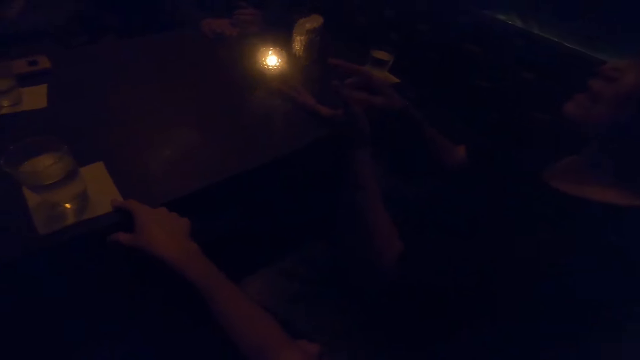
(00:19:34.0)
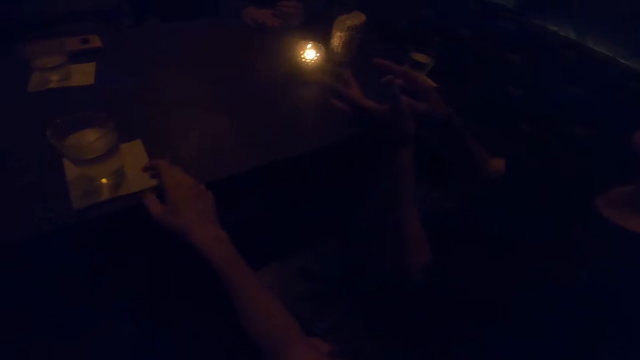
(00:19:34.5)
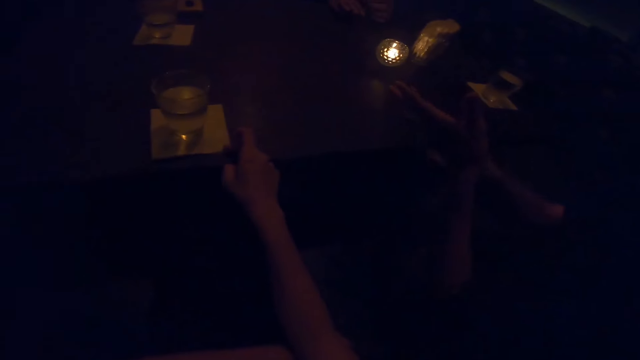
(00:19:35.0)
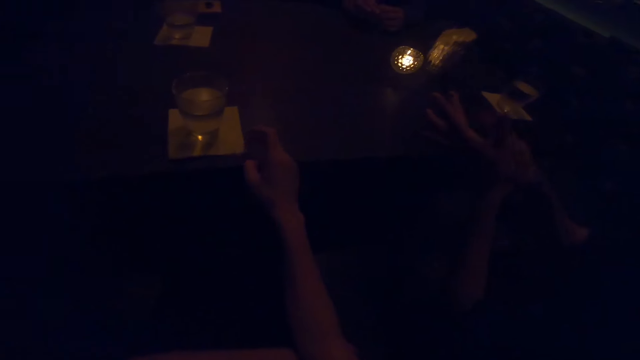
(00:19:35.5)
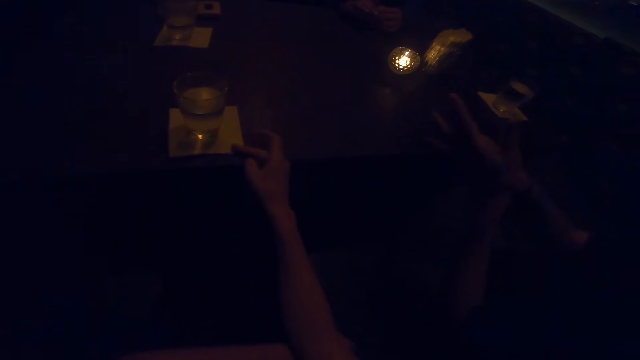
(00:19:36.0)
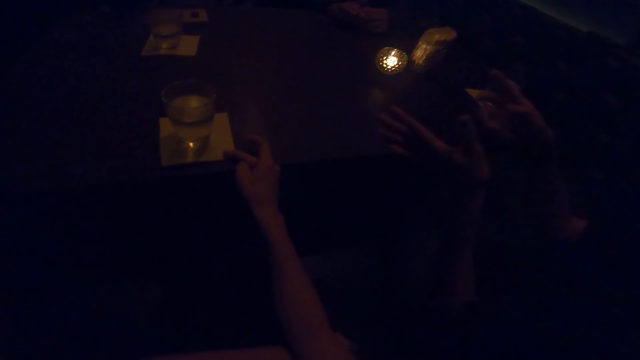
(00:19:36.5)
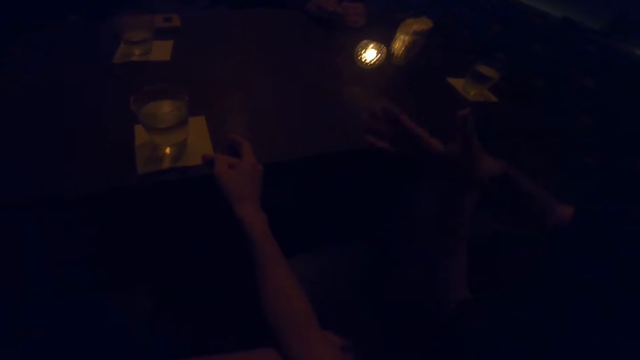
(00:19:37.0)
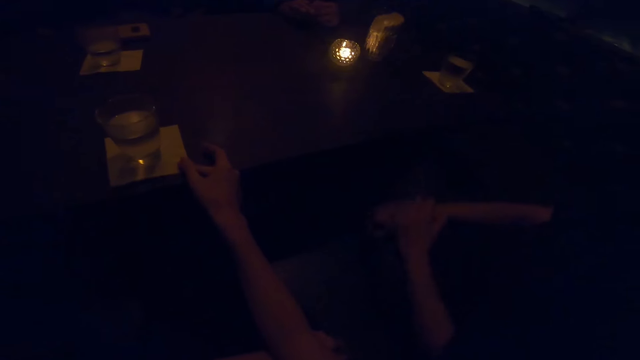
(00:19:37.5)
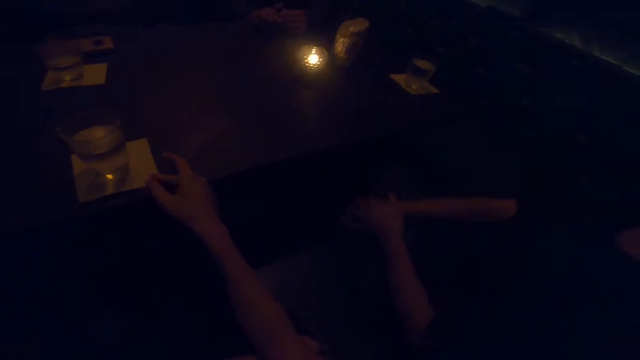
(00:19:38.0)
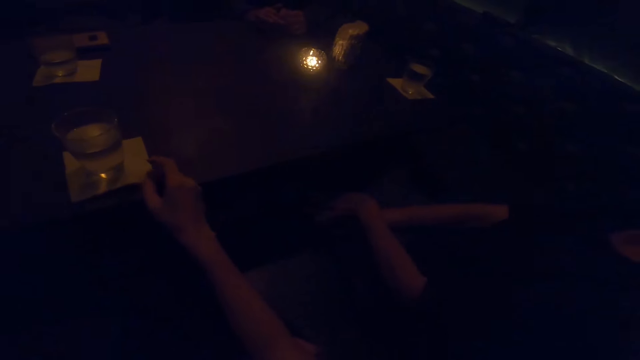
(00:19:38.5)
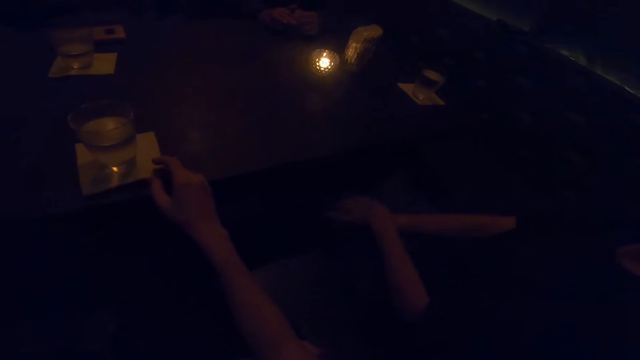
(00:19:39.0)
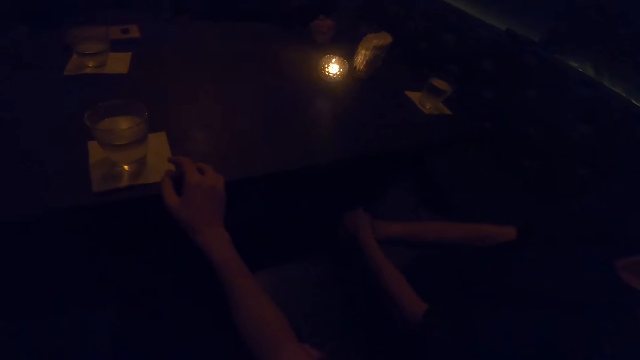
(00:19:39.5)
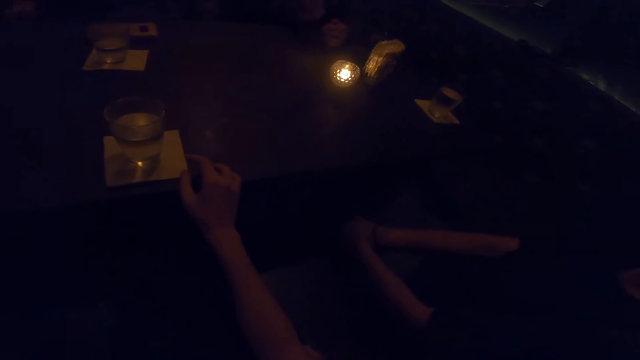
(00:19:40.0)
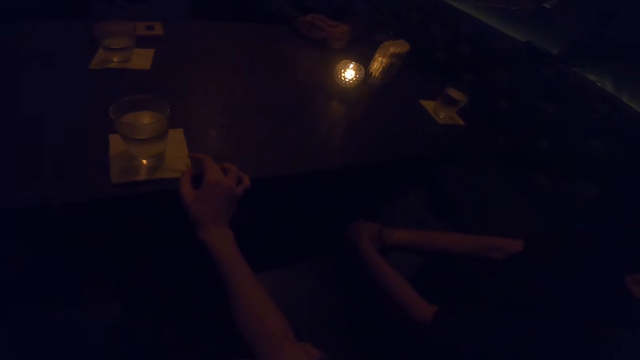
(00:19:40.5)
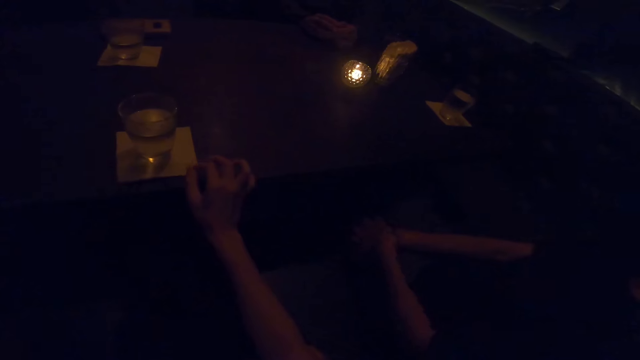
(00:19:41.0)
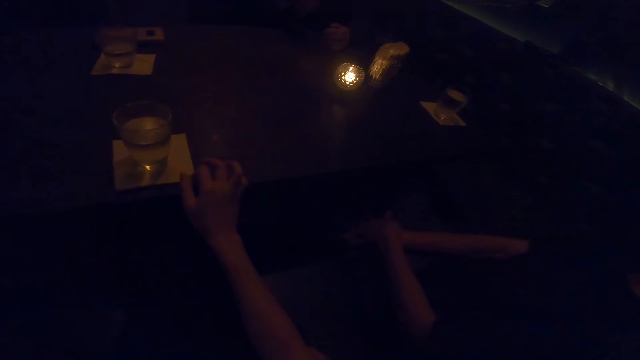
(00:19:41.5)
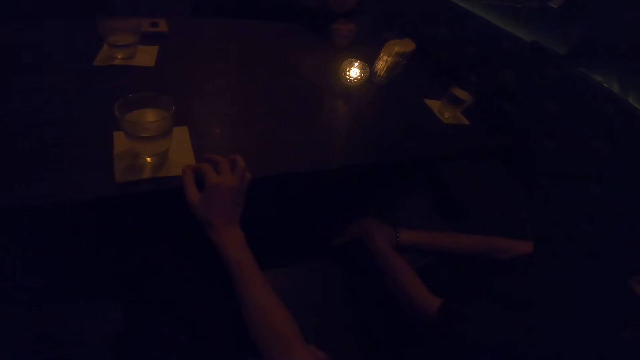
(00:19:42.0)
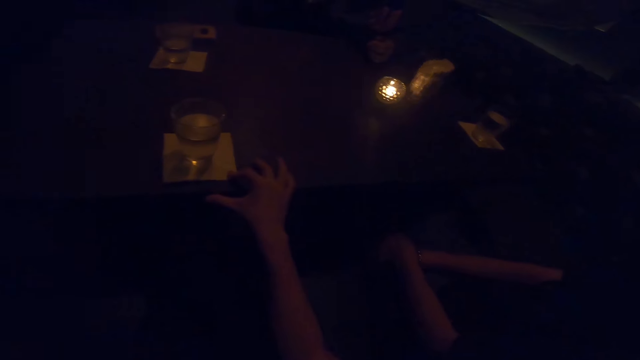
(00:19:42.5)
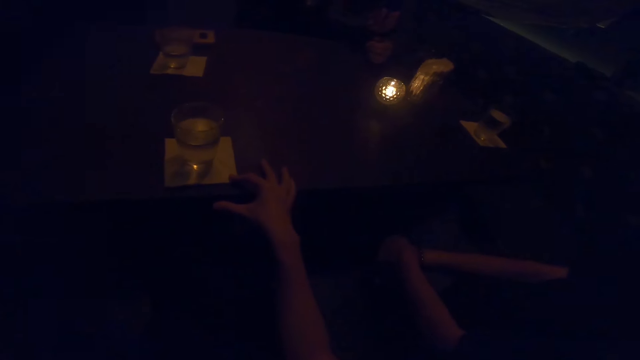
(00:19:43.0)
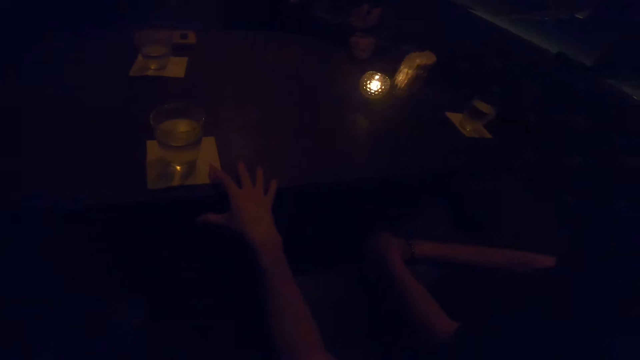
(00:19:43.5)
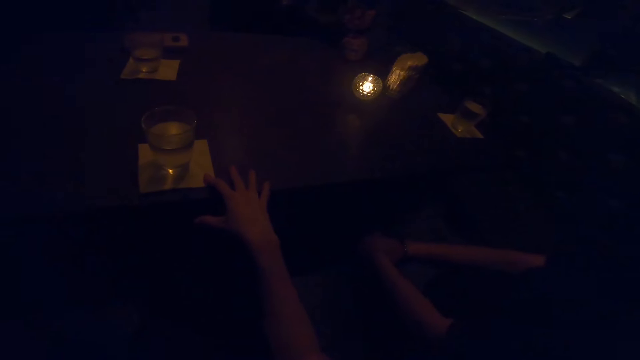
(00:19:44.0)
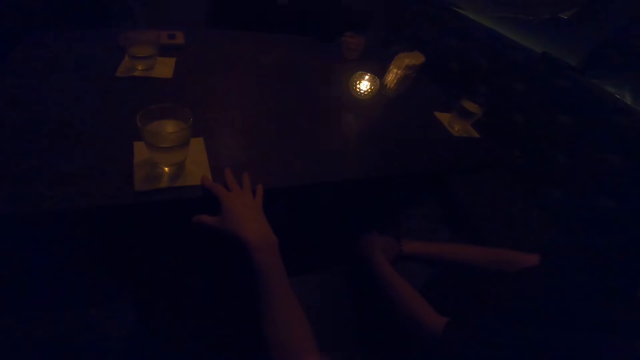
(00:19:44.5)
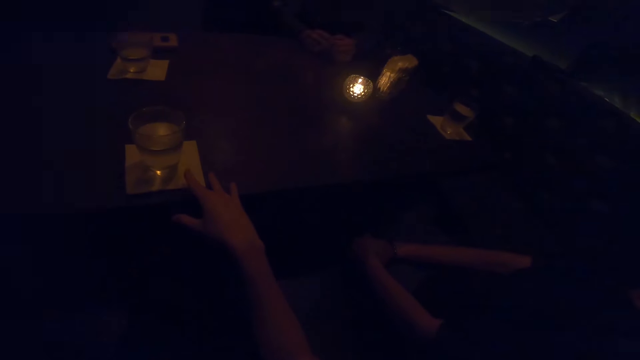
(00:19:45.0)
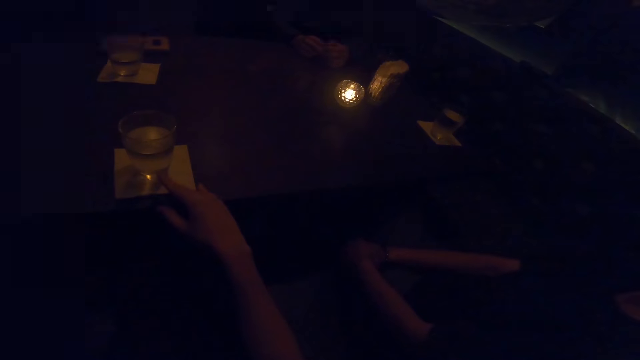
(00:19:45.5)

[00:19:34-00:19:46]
The camera wearer talks with the three ladies.

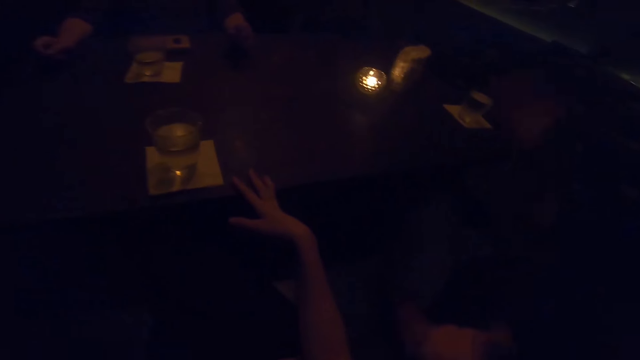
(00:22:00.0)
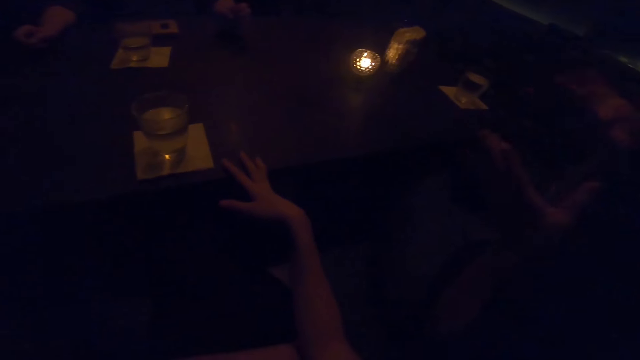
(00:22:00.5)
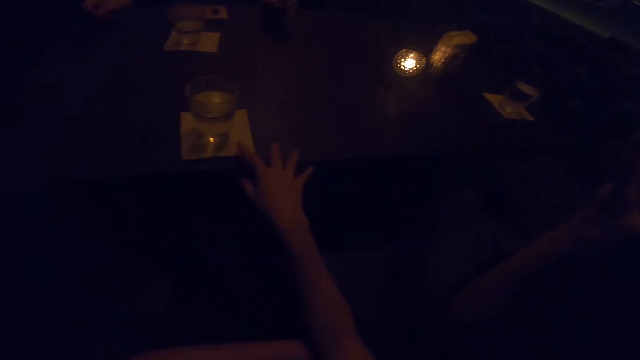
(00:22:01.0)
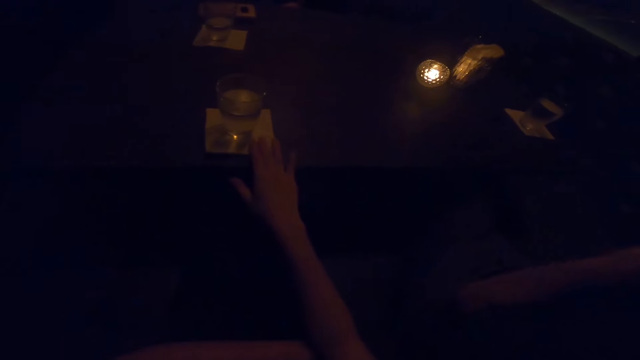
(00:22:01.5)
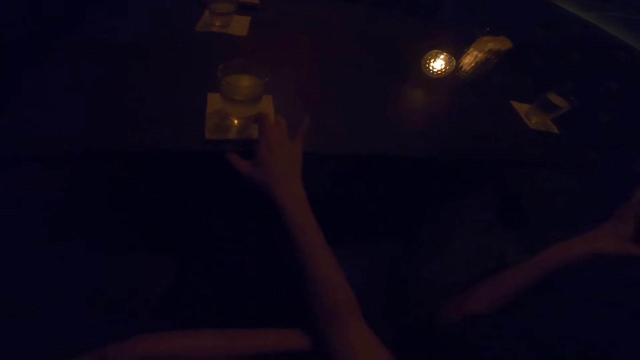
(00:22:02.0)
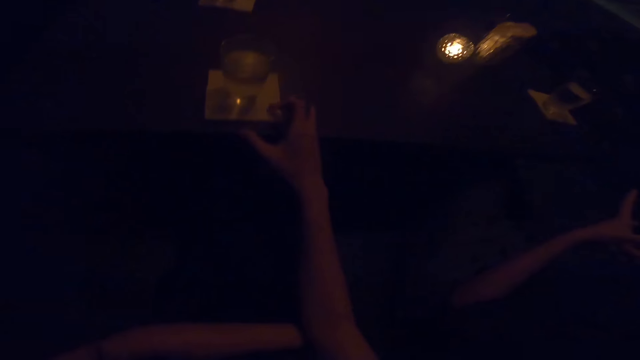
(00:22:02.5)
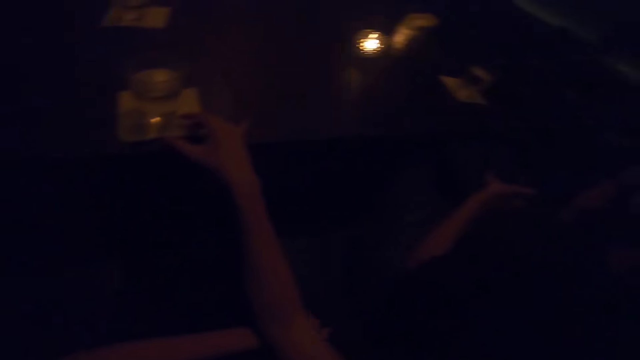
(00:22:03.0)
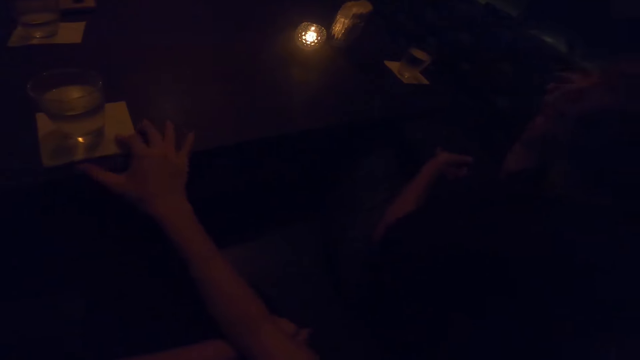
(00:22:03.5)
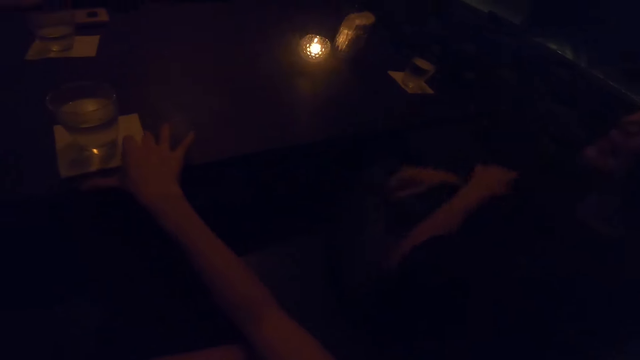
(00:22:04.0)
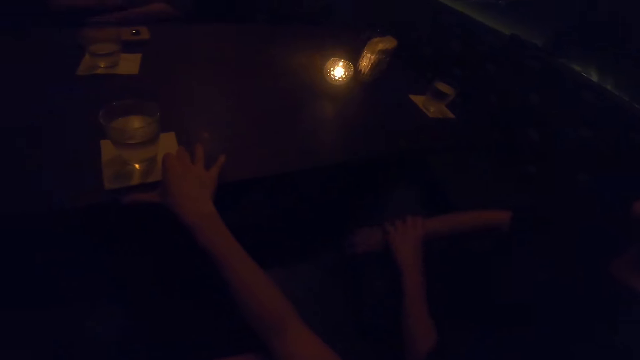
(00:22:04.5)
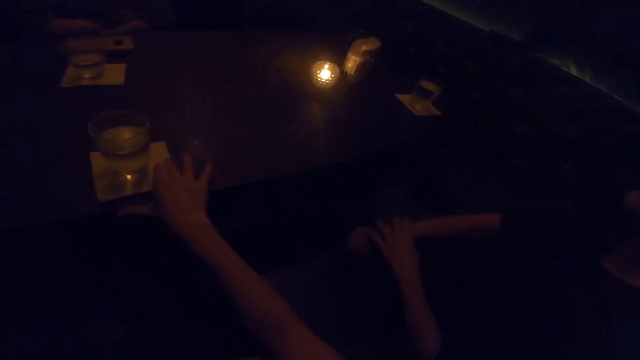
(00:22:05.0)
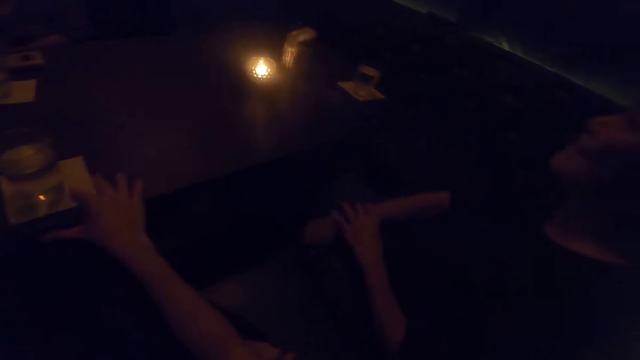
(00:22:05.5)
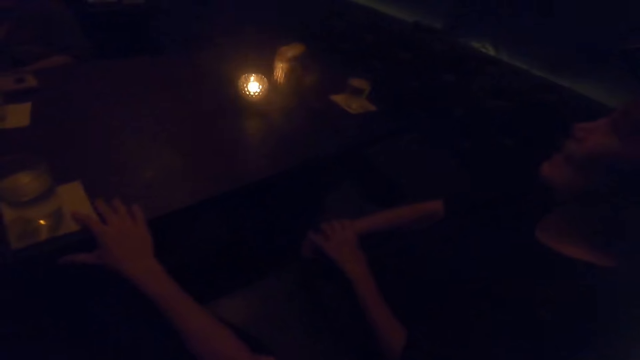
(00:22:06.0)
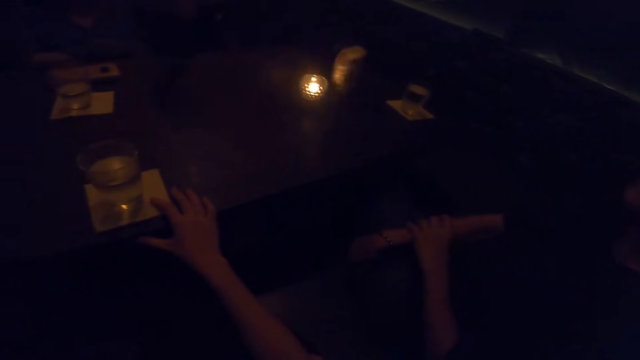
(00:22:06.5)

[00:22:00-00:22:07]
The camera wearer adjusts the serviette on the table with her right hand.

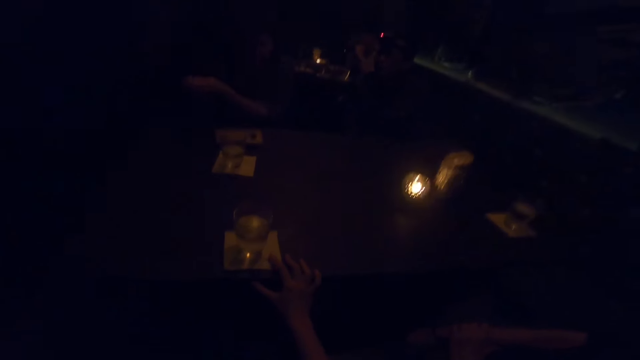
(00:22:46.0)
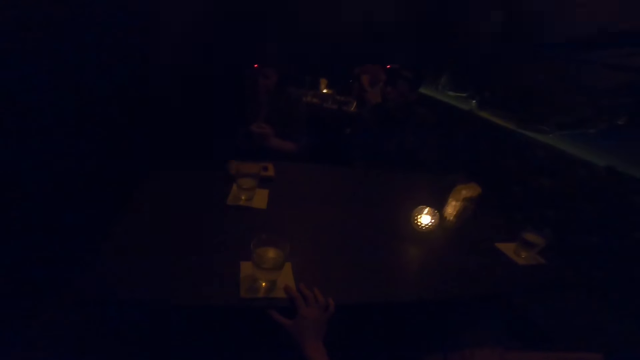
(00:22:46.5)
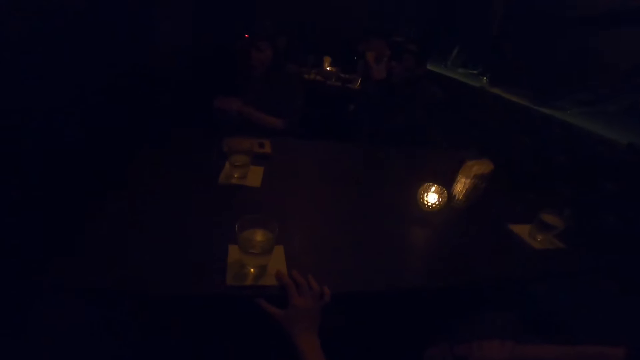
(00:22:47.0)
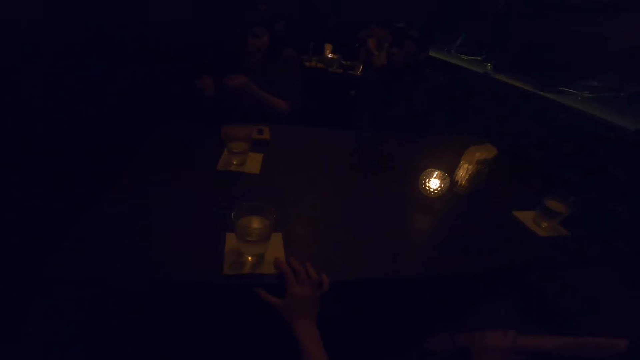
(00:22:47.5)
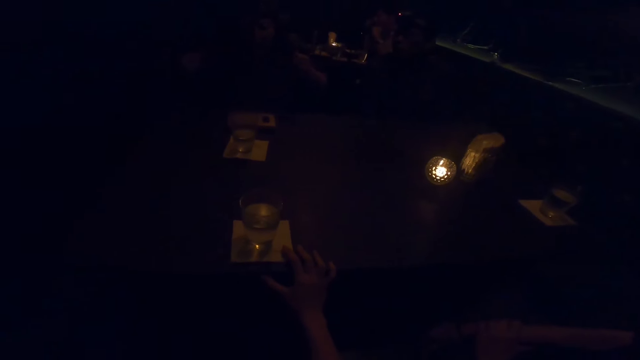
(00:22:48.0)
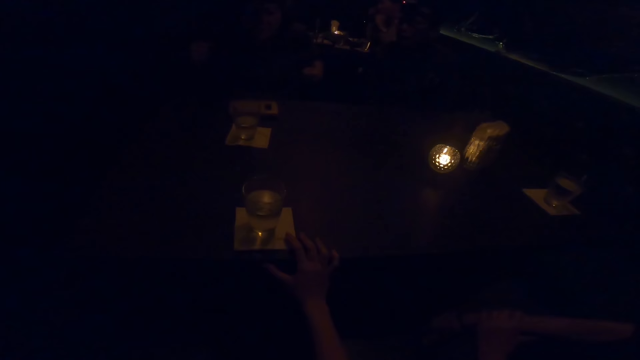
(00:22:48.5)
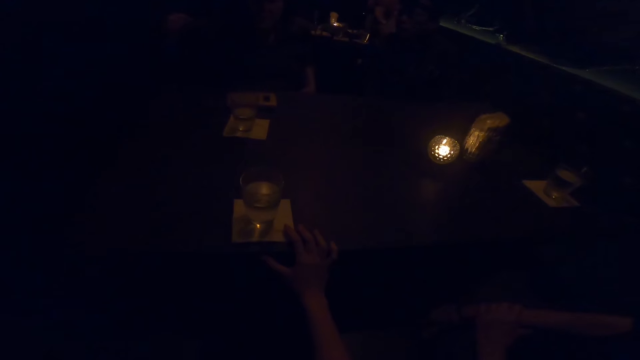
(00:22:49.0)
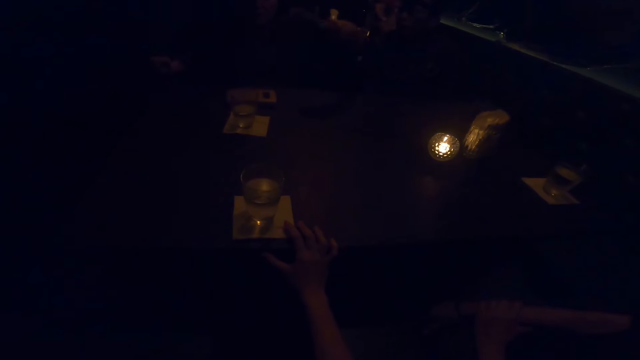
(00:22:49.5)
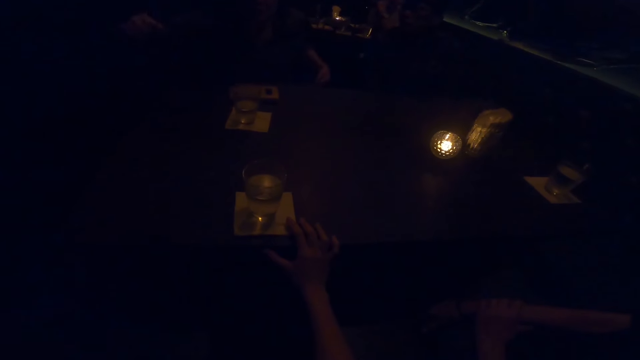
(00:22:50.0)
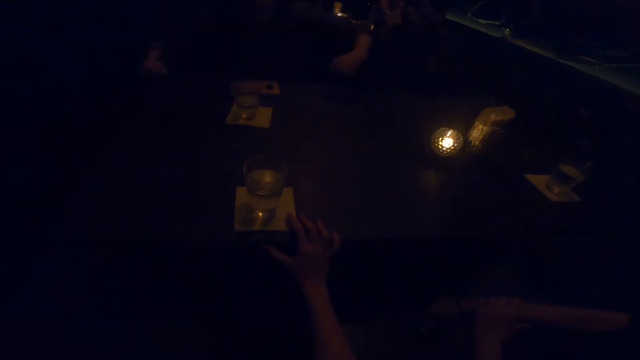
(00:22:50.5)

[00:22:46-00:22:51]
A person sits on the other side of the dining table.
